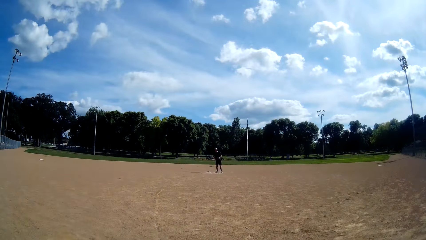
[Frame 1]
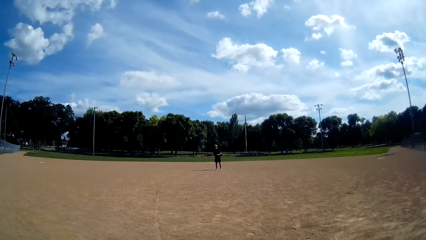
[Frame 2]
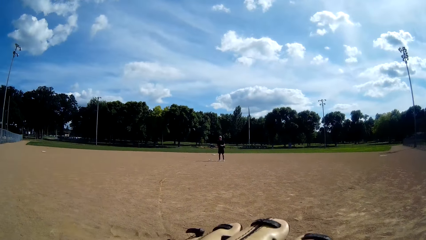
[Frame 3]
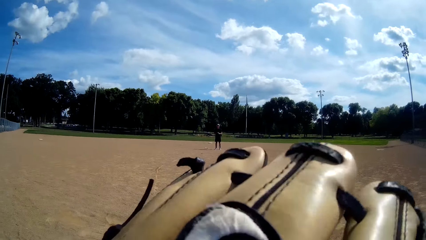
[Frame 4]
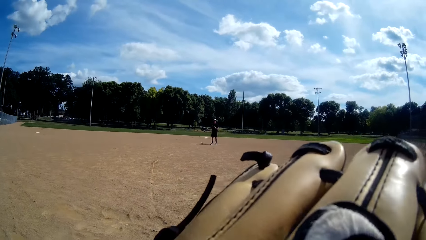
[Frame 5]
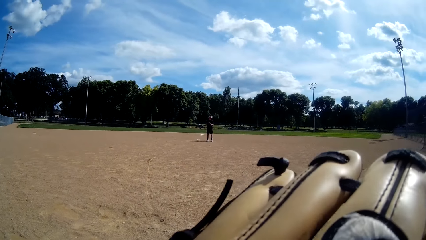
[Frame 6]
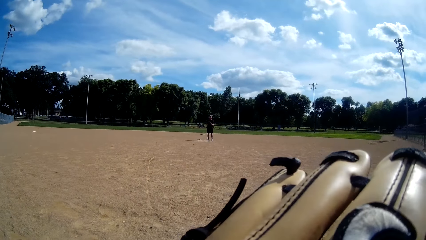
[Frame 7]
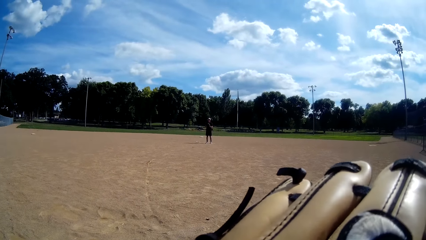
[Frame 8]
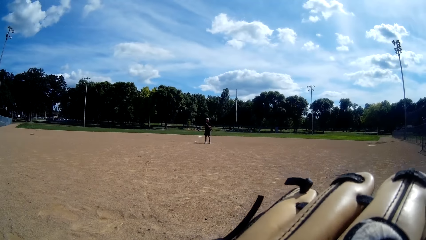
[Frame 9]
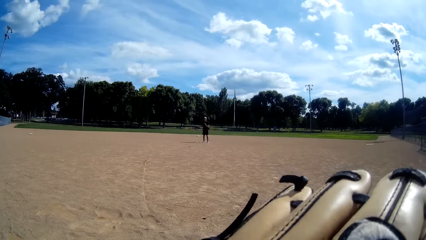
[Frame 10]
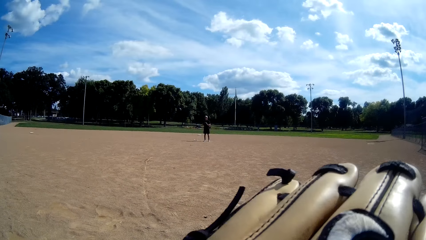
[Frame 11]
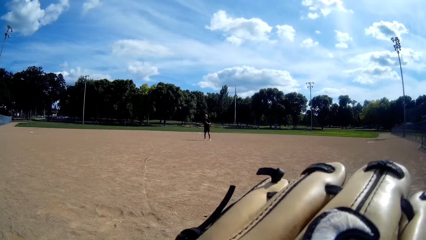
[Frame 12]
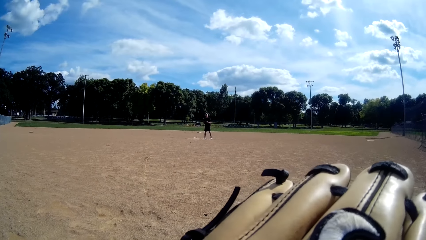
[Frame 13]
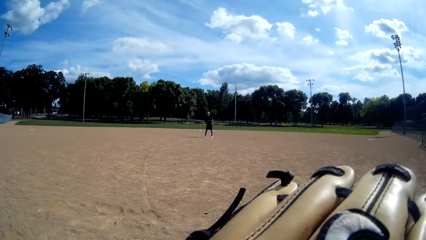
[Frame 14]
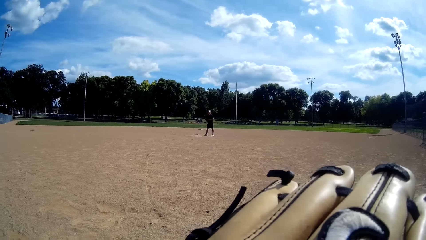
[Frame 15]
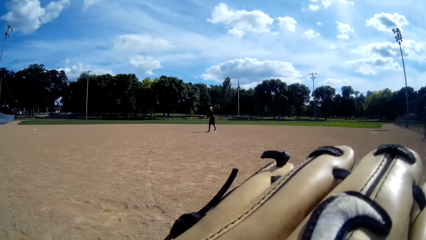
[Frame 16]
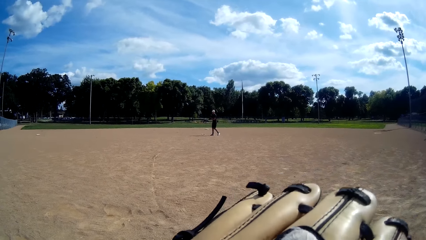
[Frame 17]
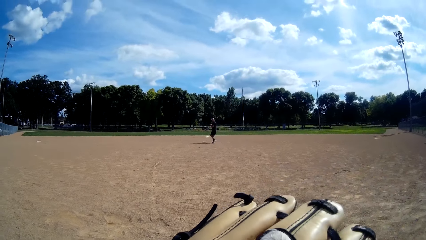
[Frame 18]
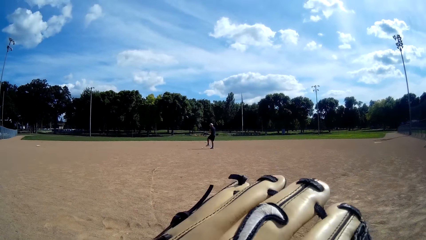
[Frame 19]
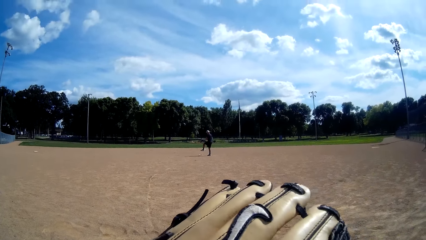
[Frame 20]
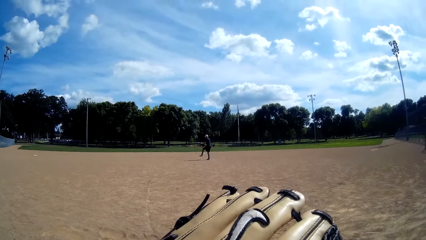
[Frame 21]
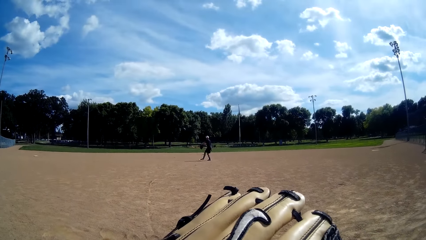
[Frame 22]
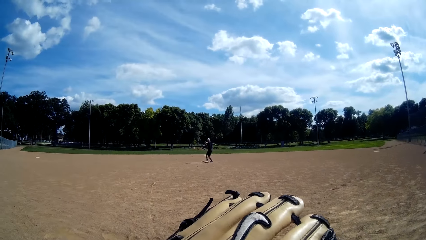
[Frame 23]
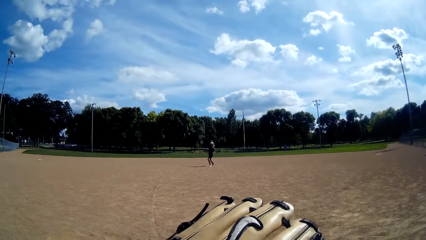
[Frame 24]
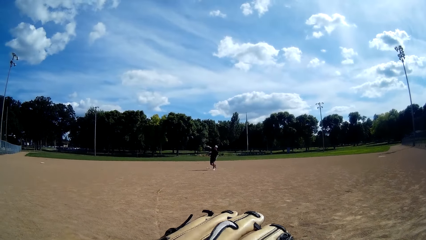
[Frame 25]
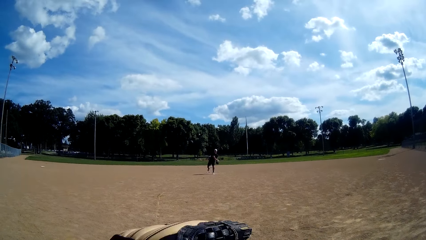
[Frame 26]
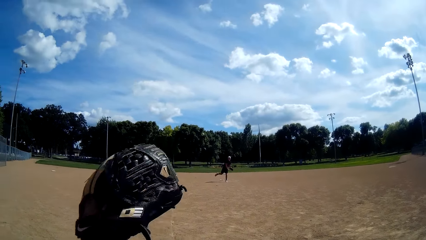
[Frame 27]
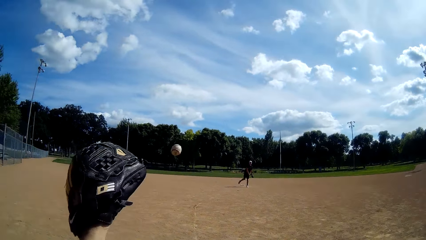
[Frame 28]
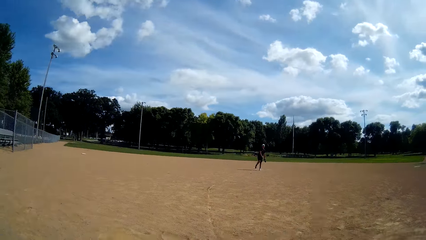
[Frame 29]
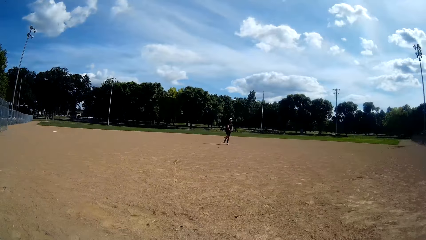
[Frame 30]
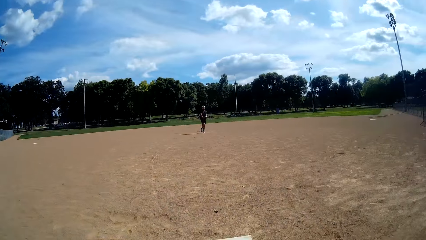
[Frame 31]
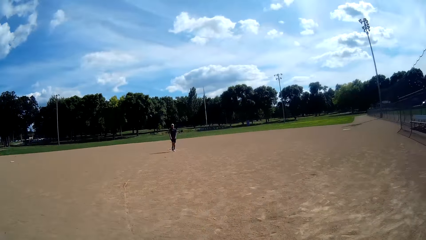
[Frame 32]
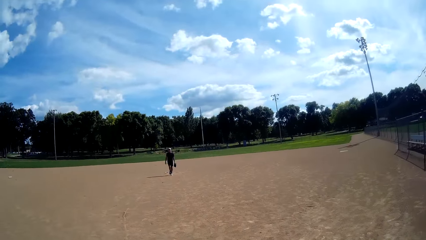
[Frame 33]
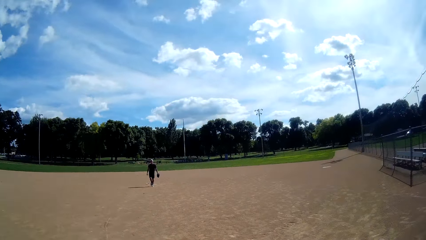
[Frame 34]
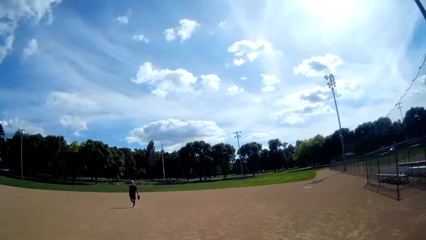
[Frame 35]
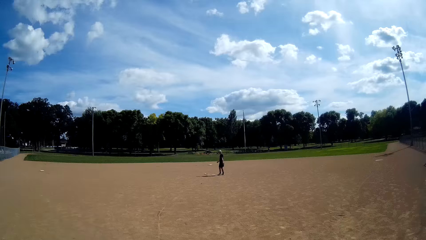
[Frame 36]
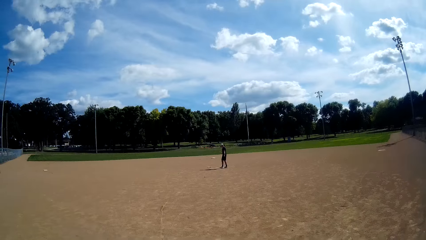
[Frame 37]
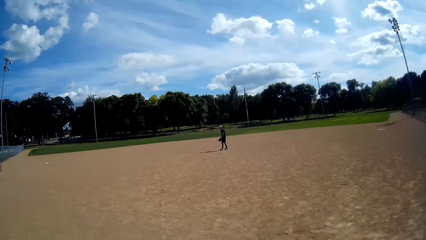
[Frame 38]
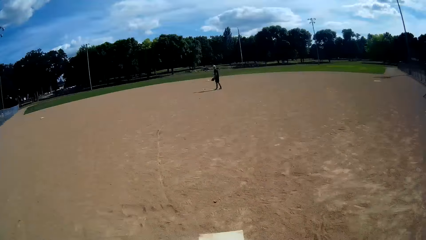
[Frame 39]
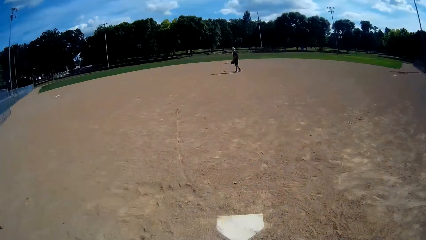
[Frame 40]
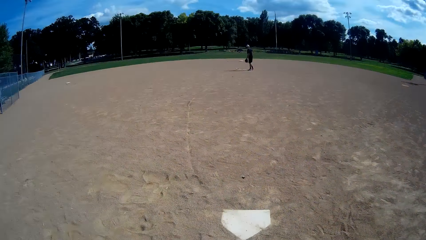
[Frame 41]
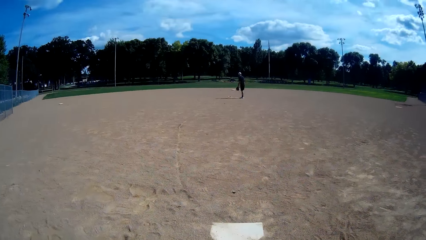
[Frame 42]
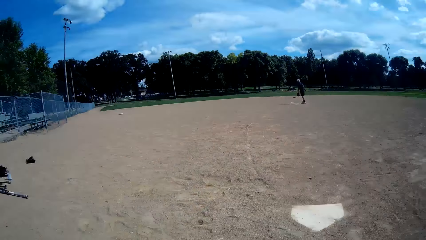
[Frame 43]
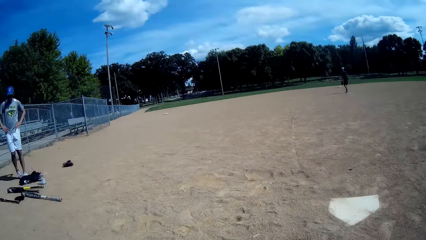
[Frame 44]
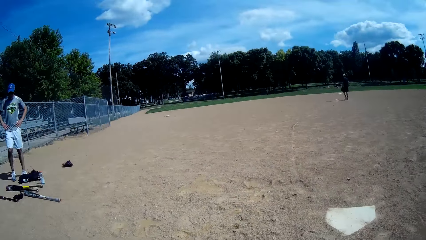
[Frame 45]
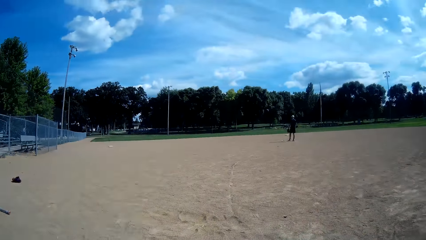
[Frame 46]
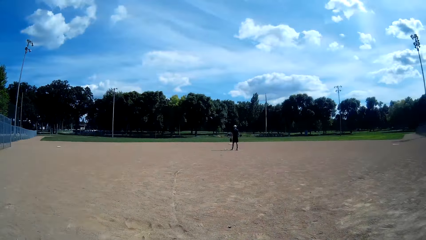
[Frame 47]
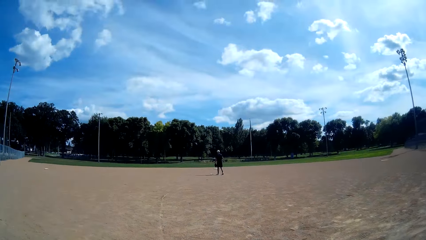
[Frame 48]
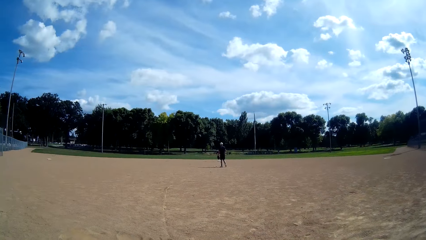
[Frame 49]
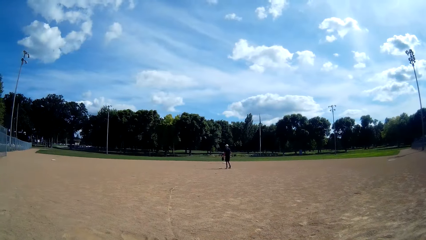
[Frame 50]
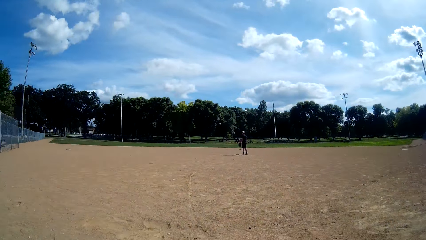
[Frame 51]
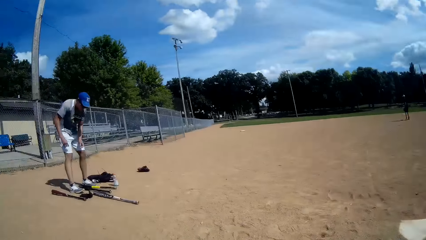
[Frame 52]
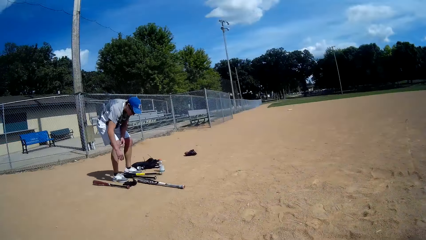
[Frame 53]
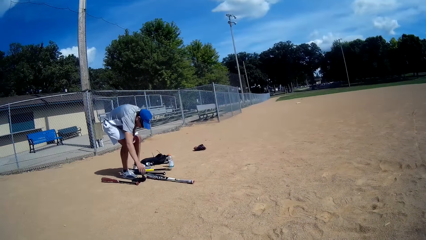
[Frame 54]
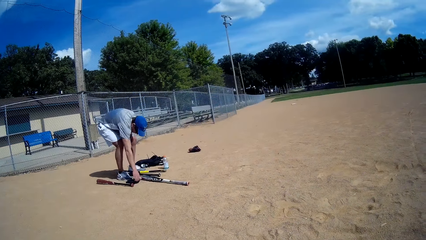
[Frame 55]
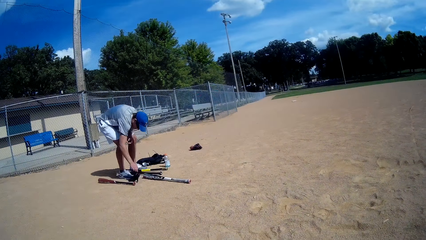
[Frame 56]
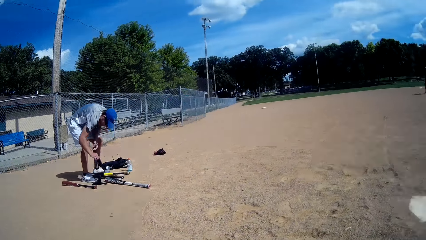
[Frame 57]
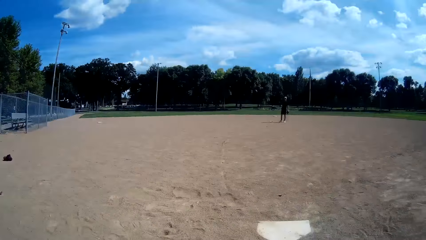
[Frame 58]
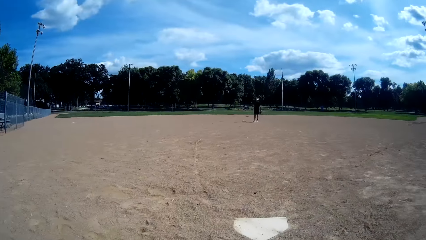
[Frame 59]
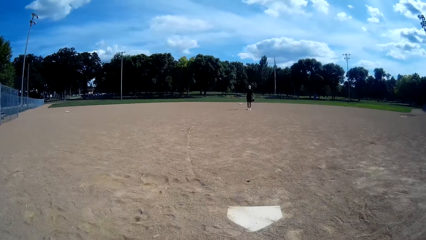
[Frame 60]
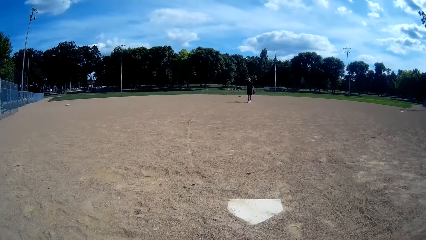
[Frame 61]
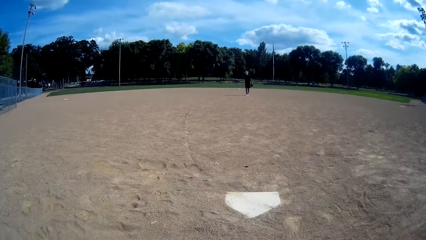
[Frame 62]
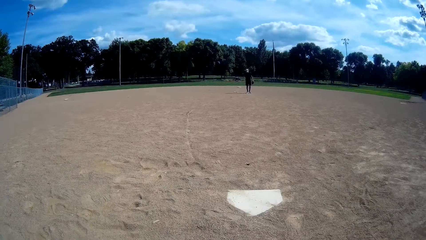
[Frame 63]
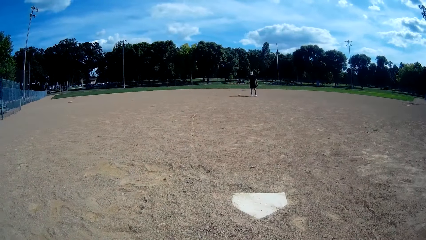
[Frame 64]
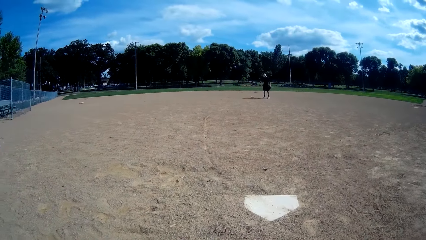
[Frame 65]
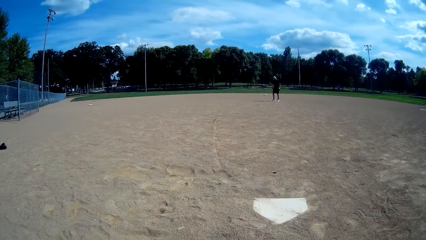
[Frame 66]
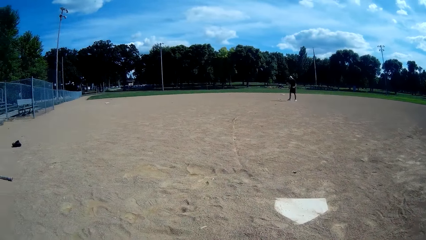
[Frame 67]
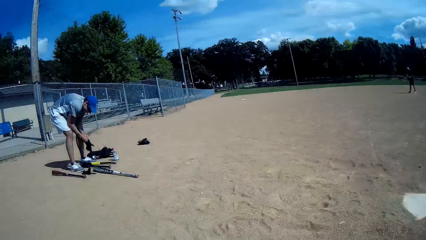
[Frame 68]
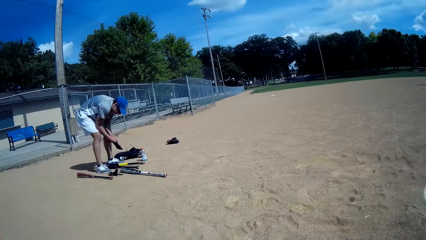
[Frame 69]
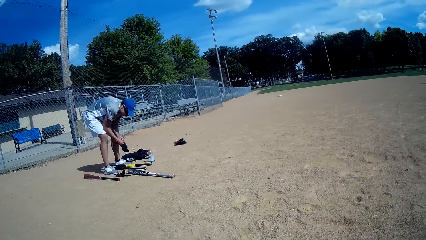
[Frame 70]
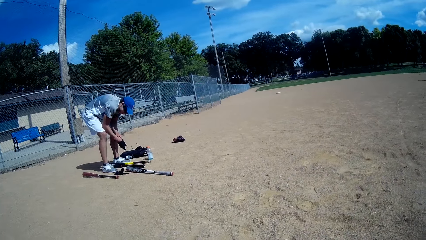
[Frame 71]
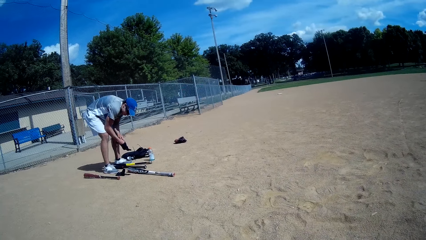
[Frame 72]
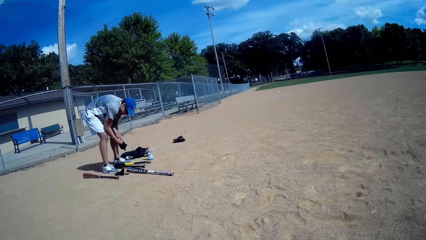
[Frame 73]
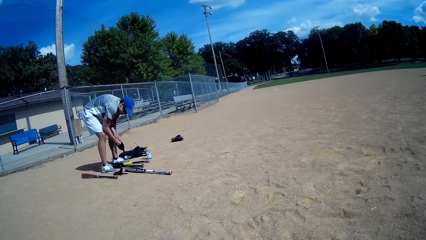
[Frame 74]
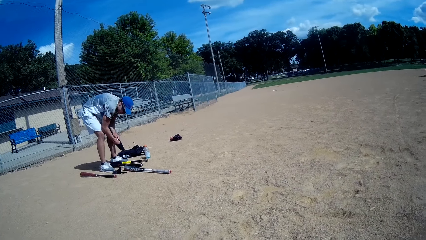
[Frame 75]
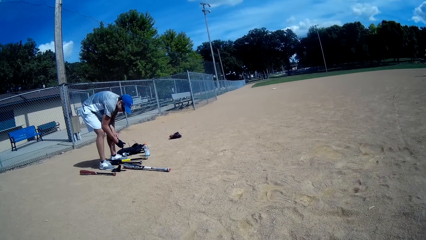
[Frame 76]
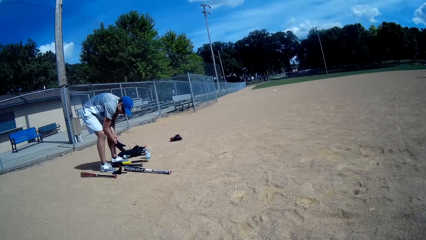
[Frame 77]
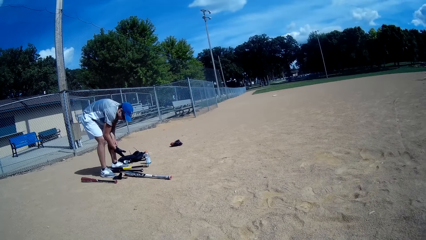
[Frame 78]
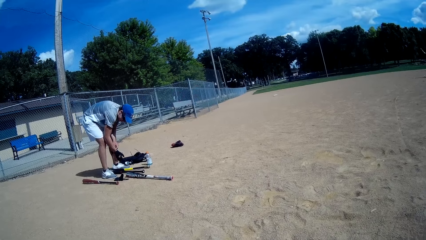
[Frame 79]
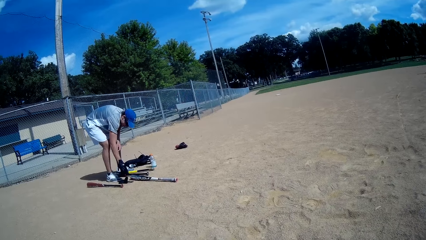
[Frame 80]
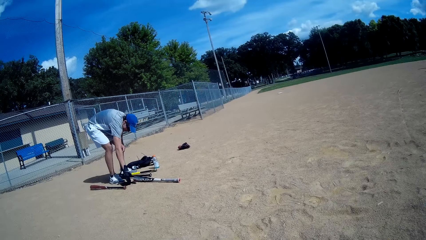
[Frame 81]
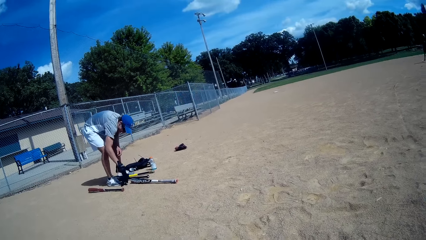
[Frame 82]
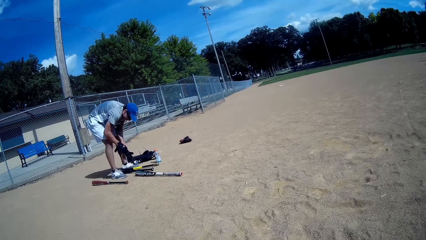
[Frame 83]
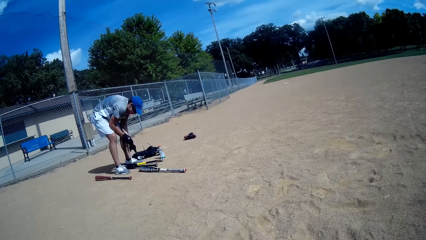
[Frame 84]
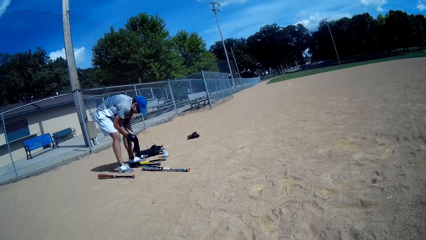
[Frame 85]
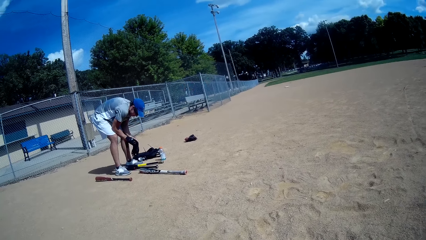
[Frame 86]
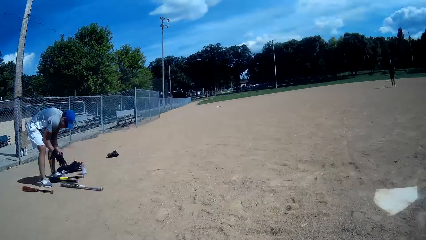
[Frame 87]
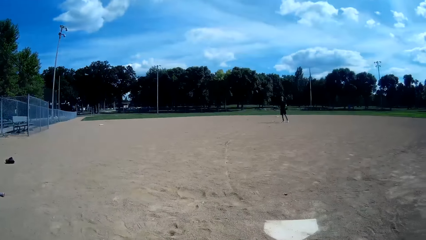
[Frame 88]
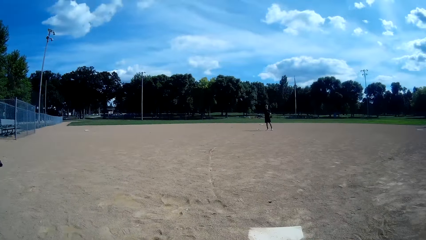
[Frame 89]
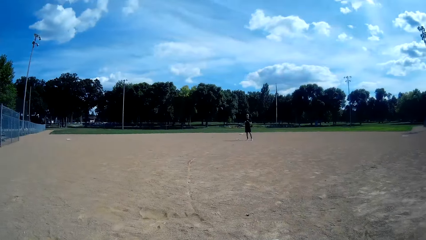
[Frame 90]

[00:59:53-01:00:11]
A man throws the baseball to the camera wearer. The camera wearer hits the ball. They catch the baseball with a baseball glove. The man moves around in the playground. Another man watches the game. The other man picks up the gloves. The other man wears his hand glove.
